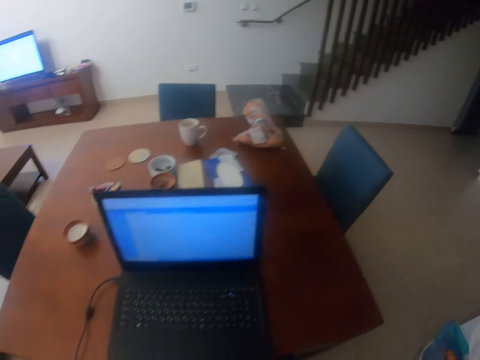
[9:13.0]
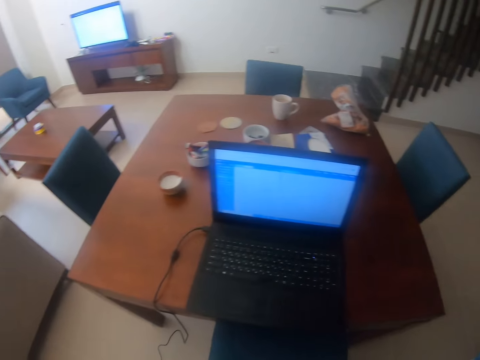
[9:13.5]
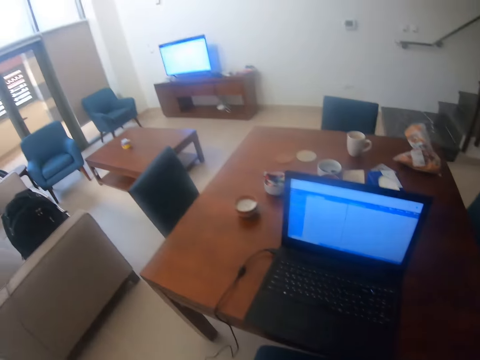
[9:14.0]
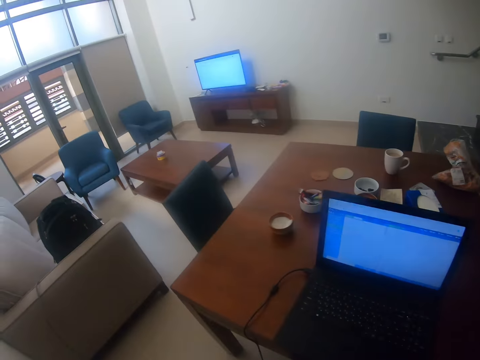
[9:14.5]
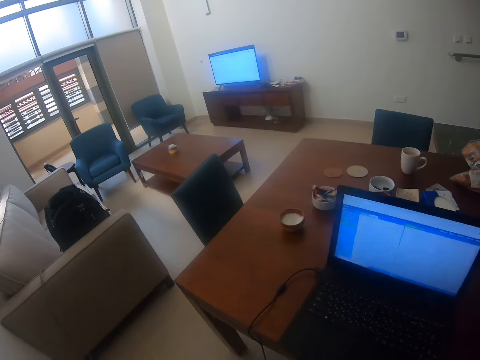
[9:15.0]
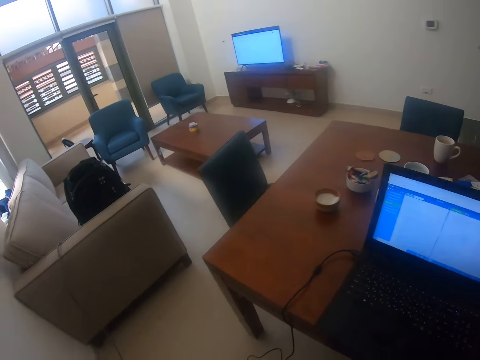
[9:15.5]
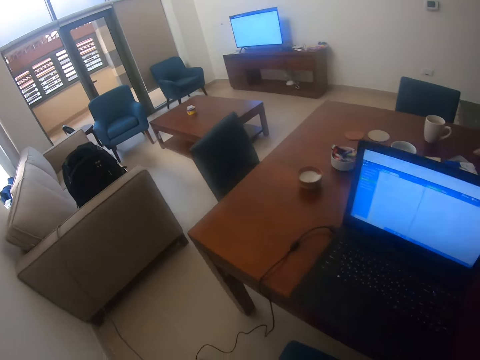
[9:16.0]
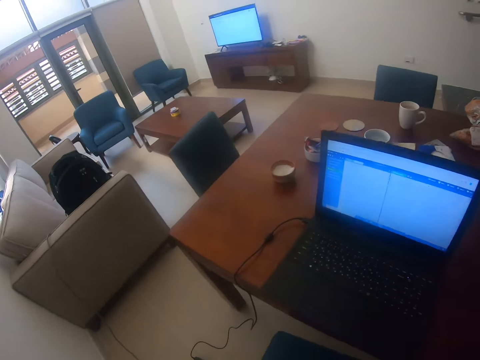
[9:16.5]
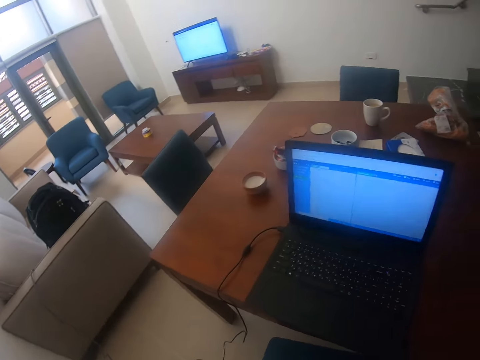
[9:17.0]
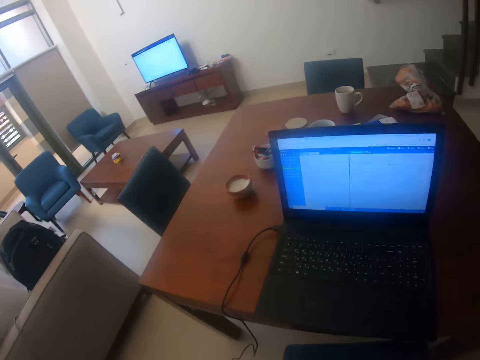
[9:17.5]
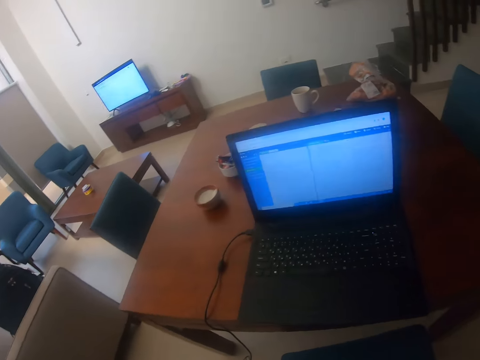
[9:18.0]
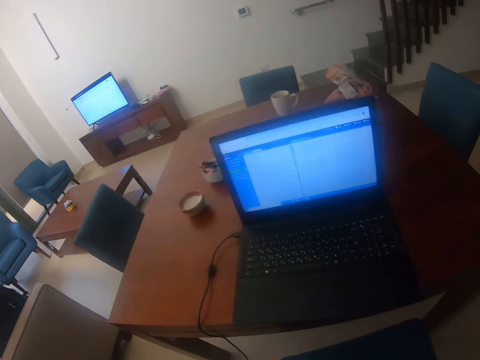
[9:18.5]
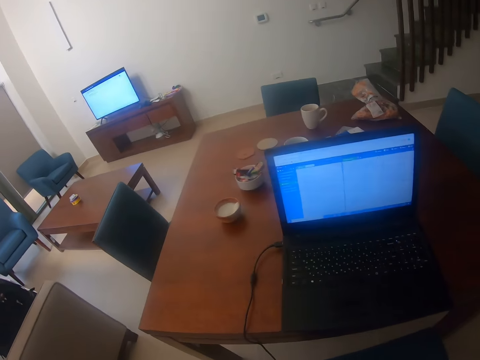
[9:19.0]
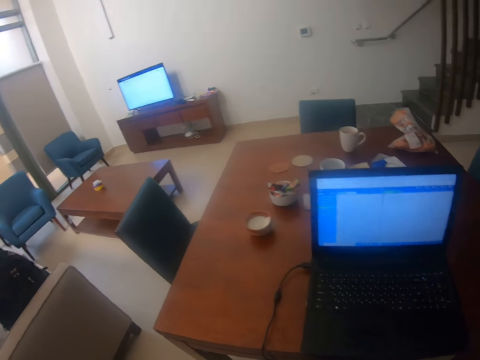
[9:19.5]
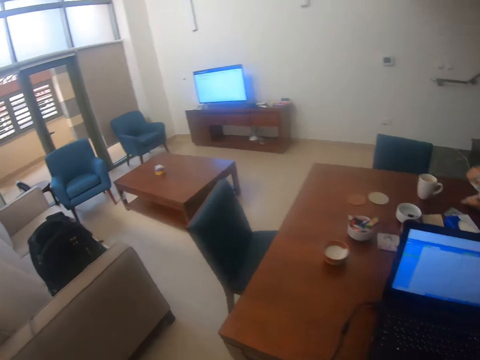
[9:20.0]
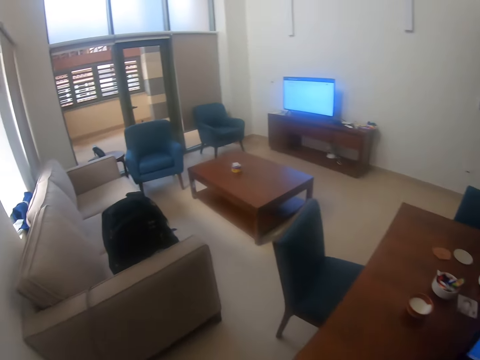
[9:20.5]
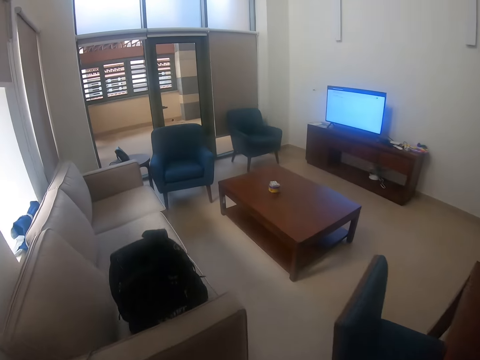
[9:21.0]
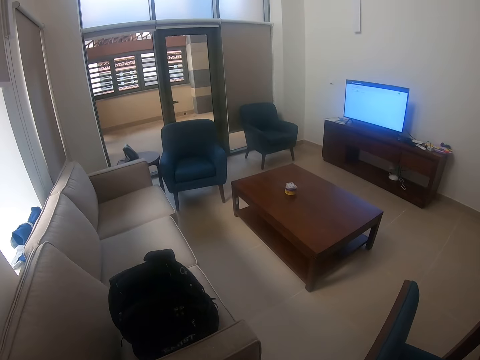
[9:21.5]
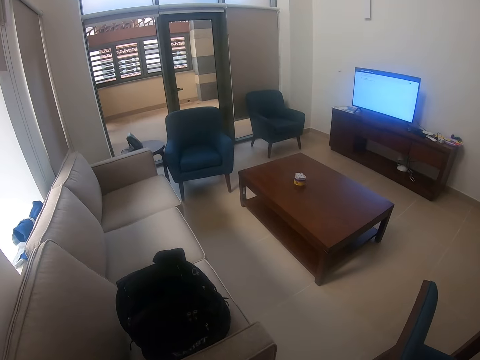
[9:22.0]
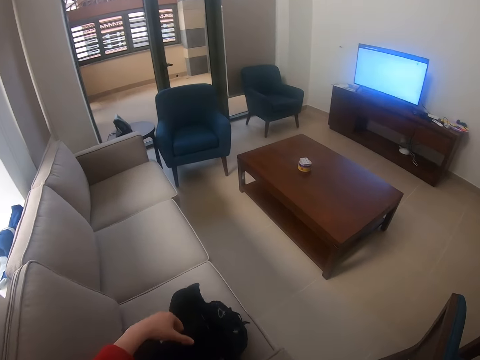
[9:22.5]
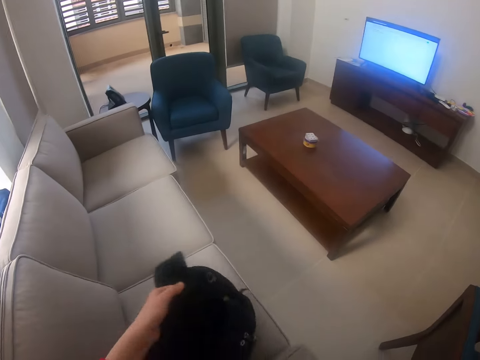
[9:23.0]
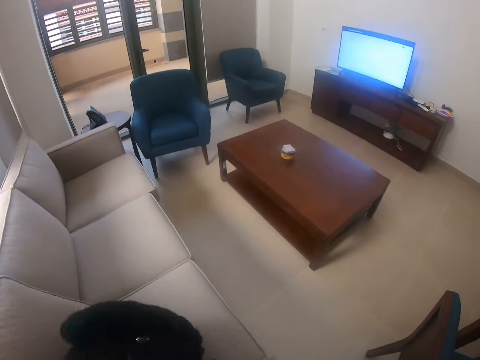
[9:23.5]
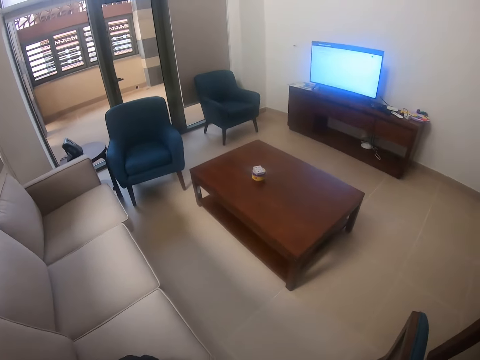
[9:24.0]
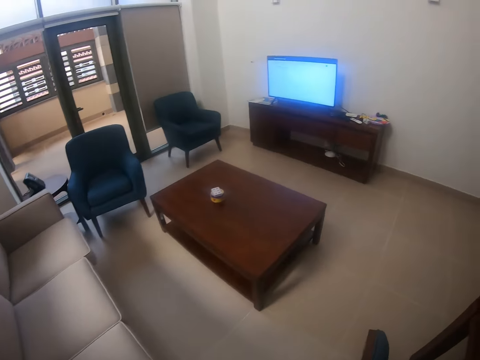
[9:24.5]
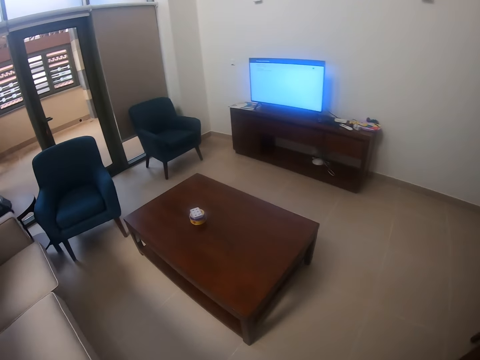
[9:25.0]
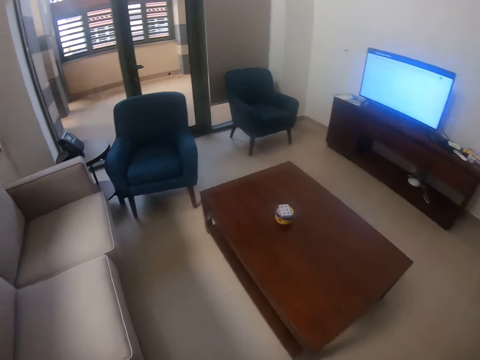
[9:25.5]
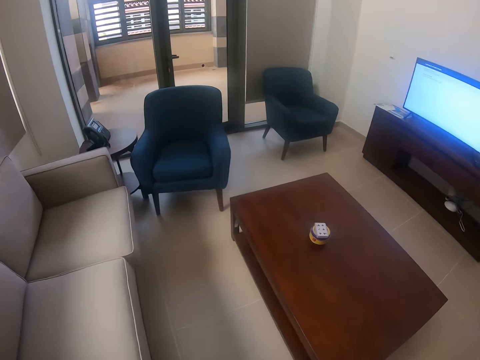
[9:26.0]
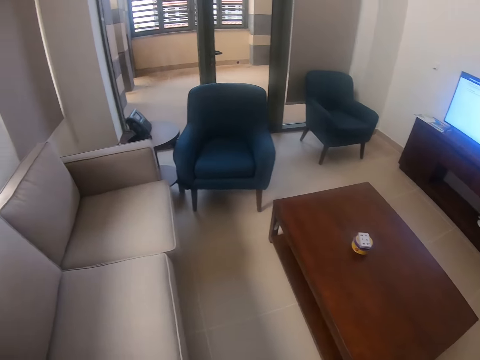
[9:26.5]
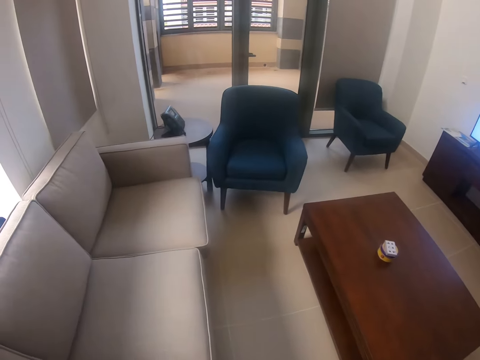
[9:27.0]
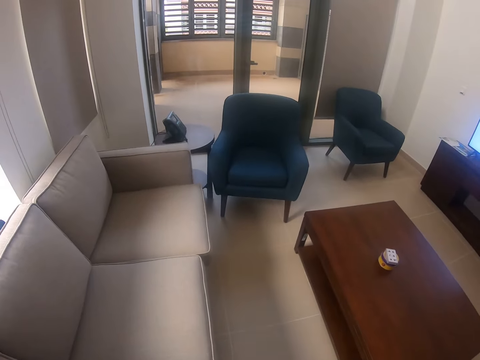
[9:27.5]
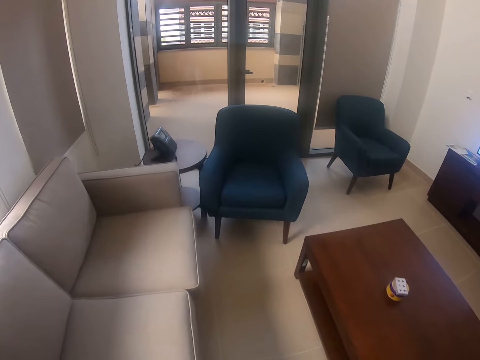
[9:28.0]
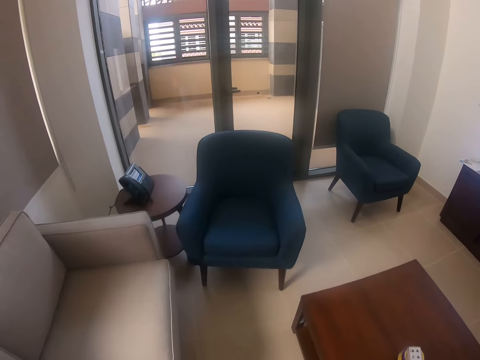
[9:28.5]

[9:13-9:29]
The camera wearer pulls the chair. They look at the laptop. They pick up the bag. They turn the bag. They move toward the chair. They walk around.

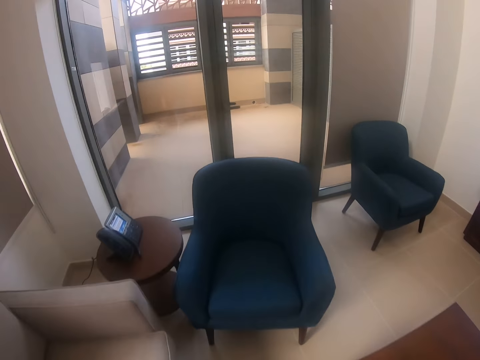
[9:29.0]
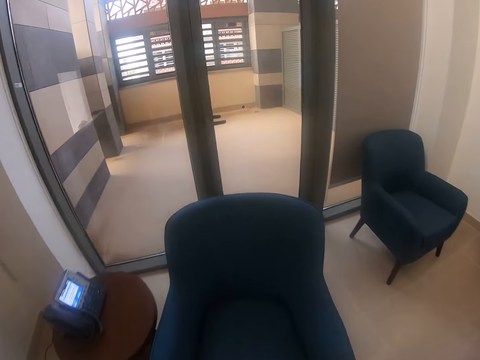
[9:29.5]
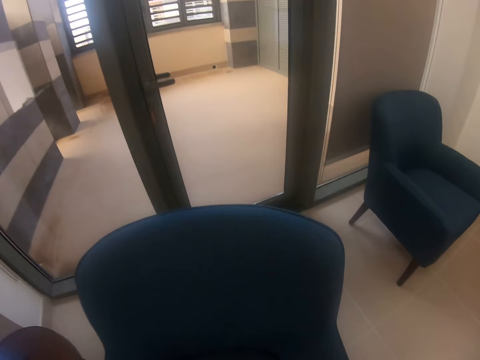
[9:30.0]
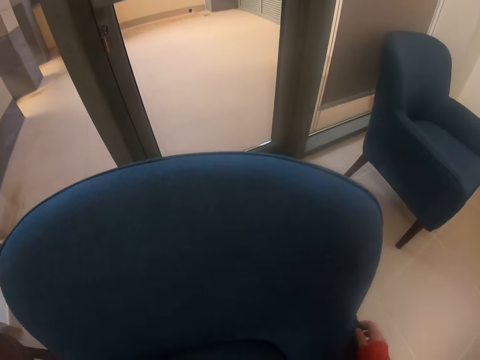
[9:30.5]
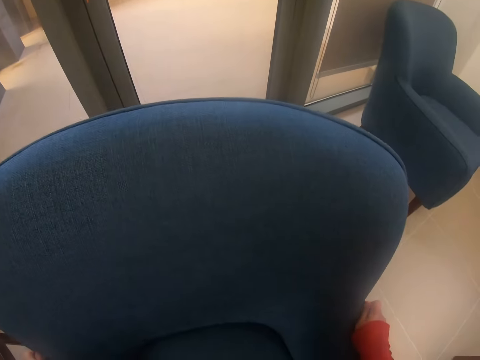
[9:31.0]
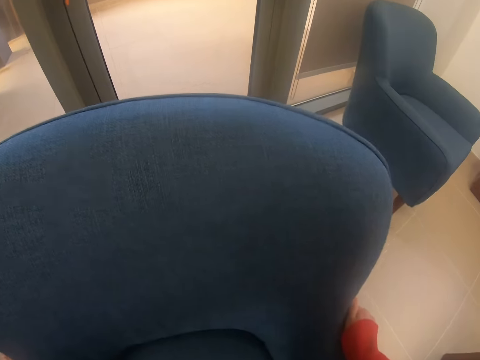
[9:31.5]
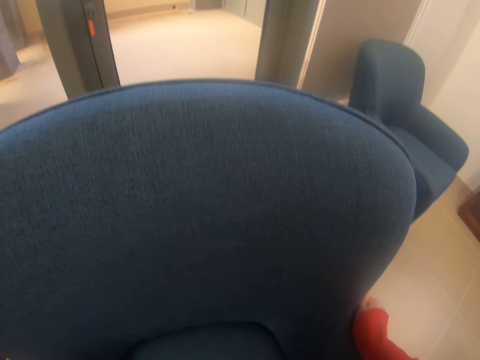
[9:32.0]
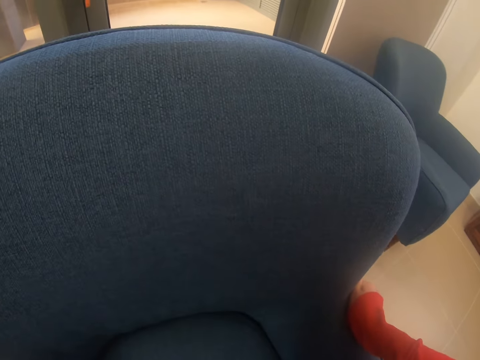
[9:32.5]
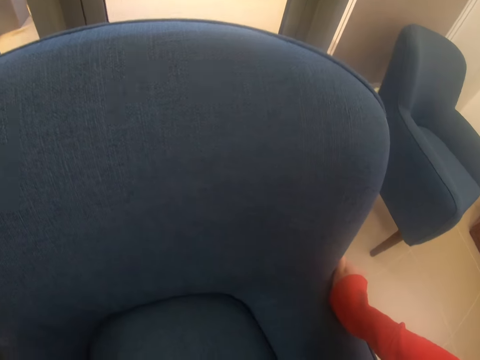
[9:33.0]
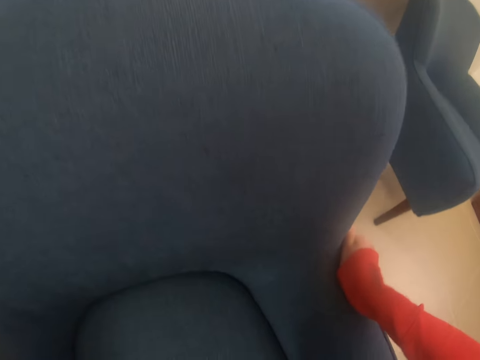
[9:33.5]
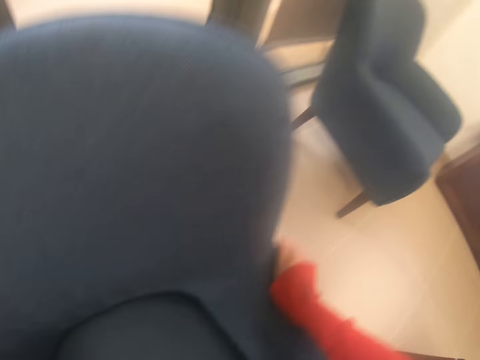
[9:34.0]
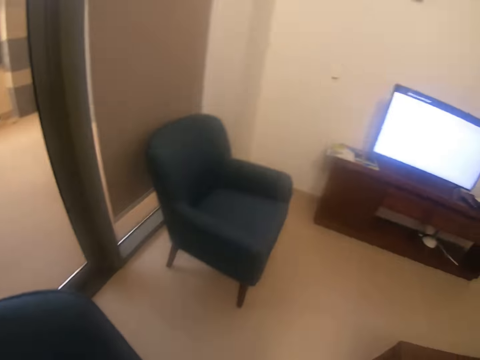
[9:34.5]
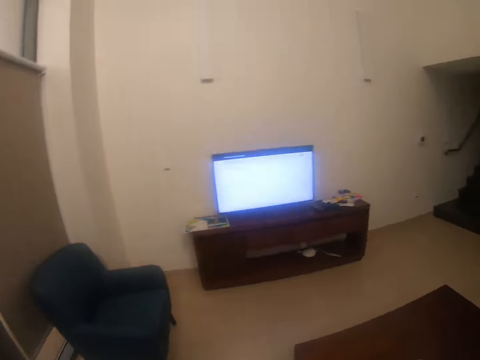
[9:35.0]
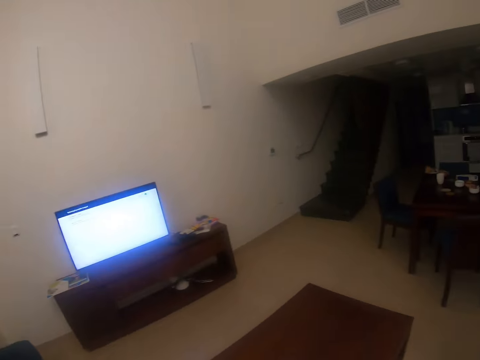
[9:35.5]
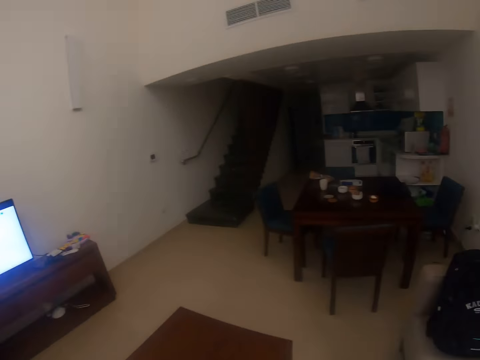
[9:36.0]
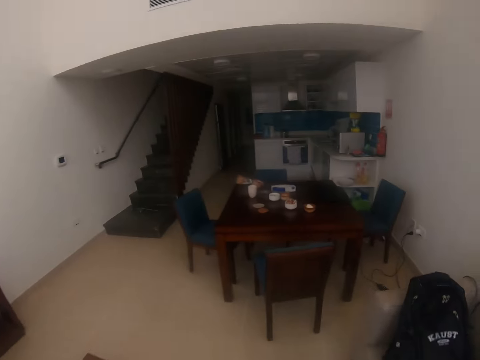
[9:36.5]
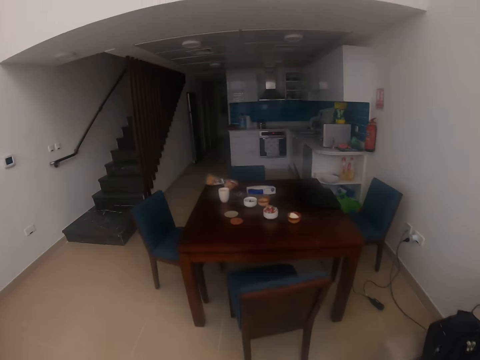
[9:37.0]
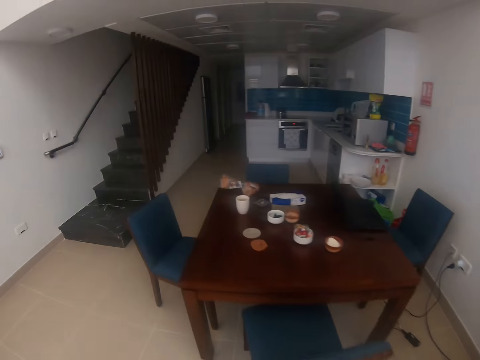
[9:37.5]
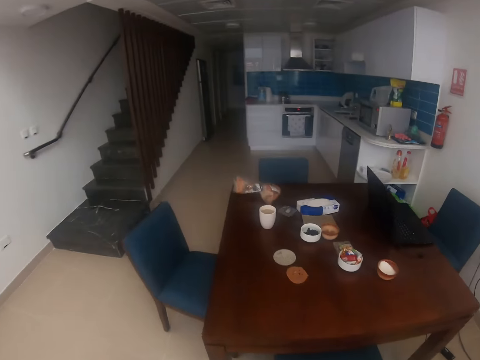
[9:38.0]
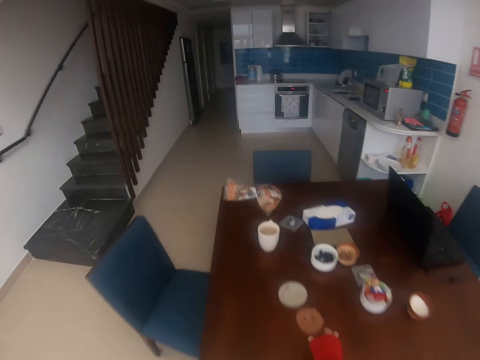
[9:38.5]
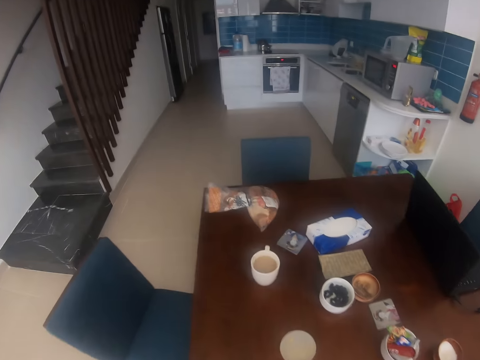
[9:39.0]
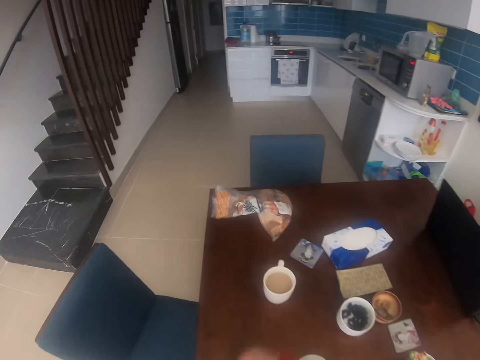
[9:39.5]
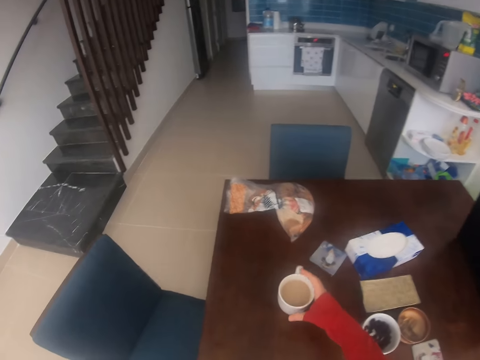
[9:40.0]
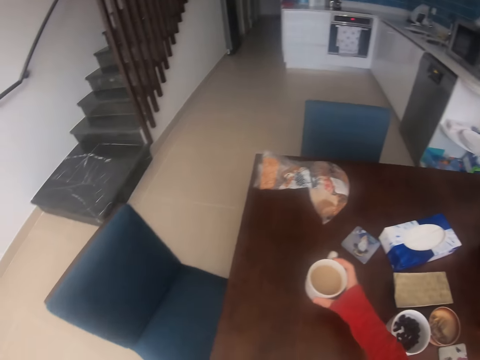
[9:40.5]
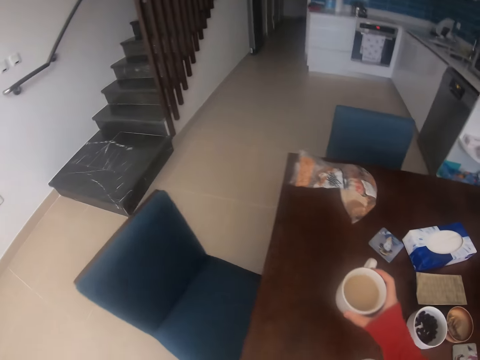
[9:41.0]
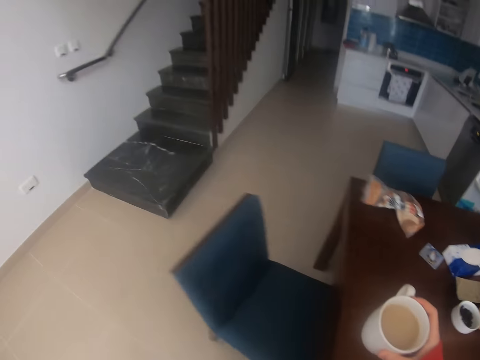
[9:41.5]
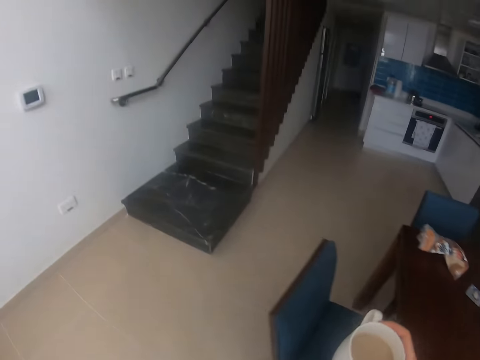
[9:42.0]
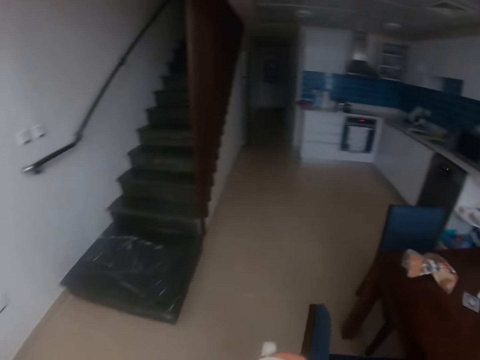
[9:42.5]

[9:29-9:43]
The camera wearer pushes the chair away. They turn around. They walk around. They pick up the cup of tea on the table. They move around the table.
